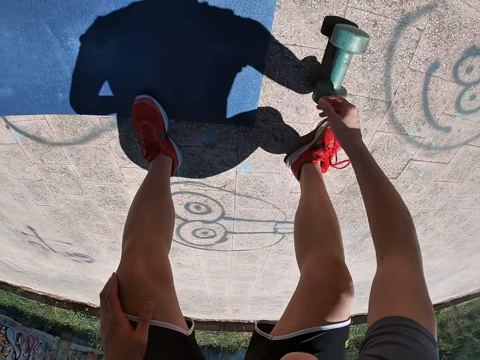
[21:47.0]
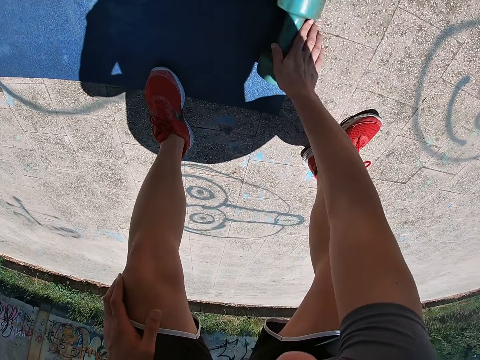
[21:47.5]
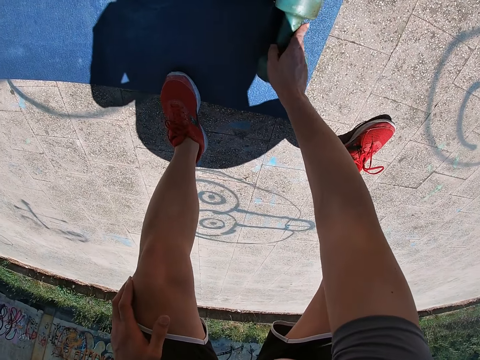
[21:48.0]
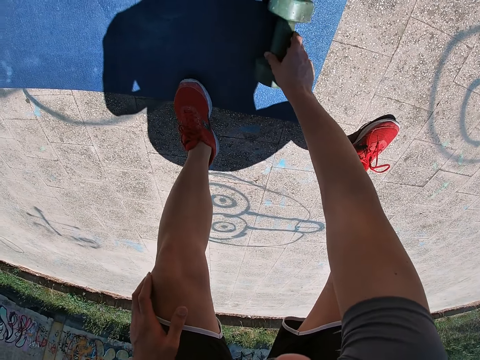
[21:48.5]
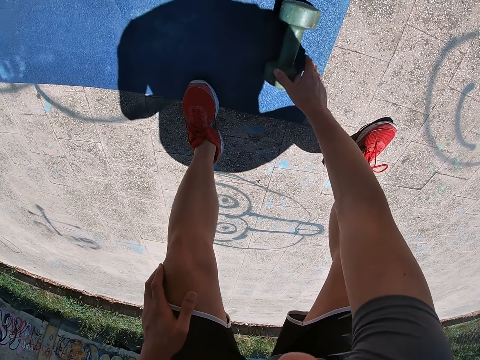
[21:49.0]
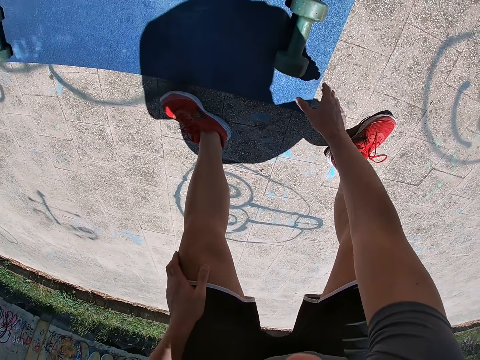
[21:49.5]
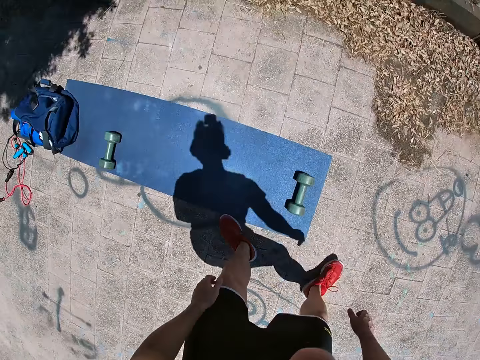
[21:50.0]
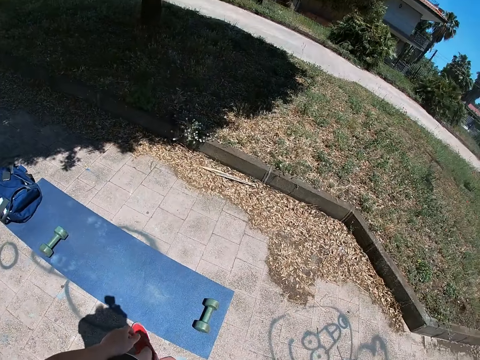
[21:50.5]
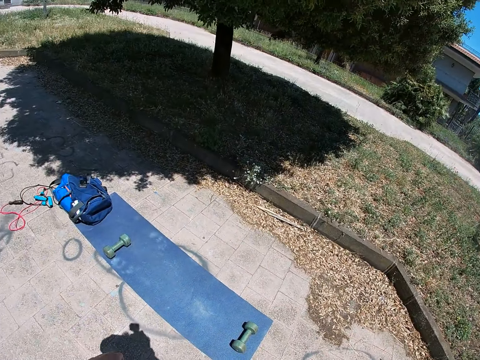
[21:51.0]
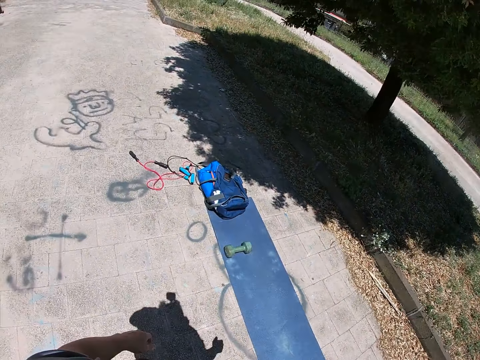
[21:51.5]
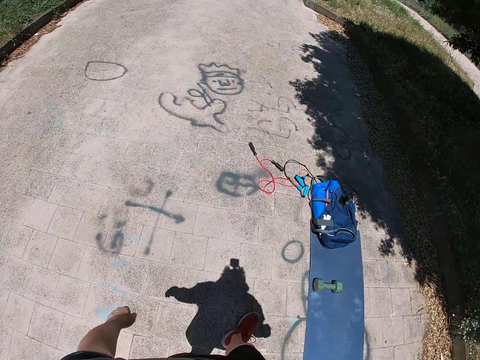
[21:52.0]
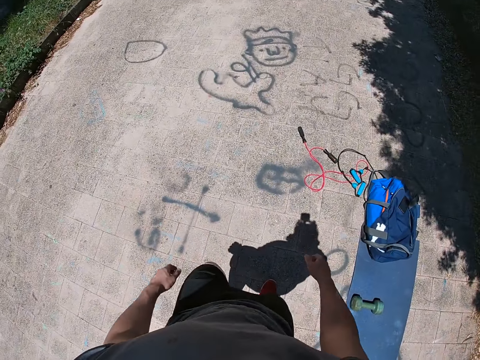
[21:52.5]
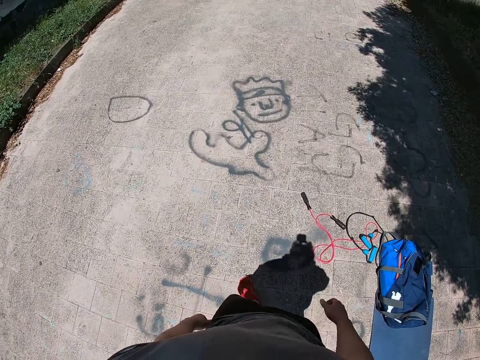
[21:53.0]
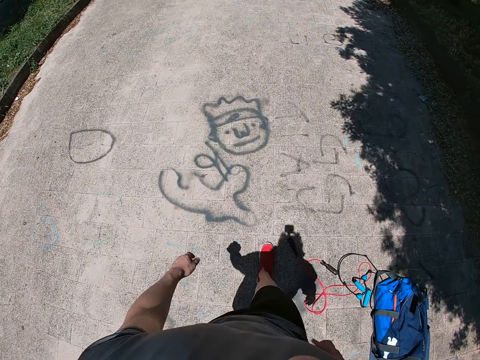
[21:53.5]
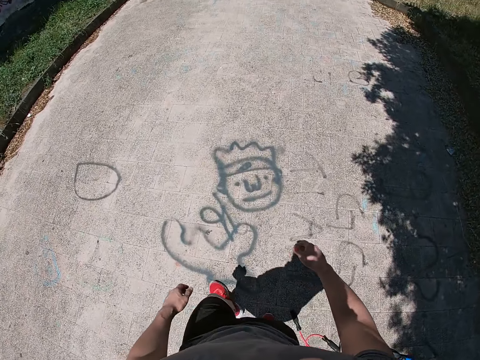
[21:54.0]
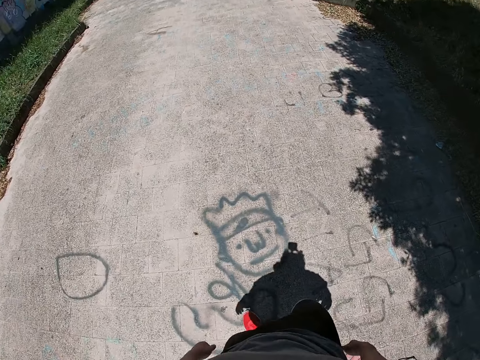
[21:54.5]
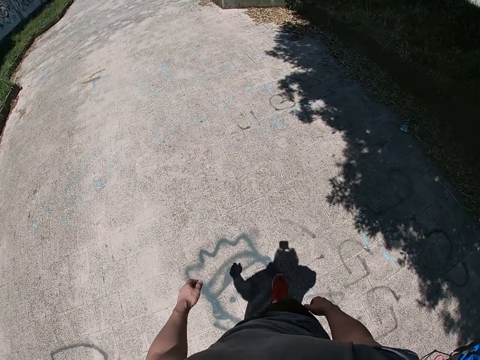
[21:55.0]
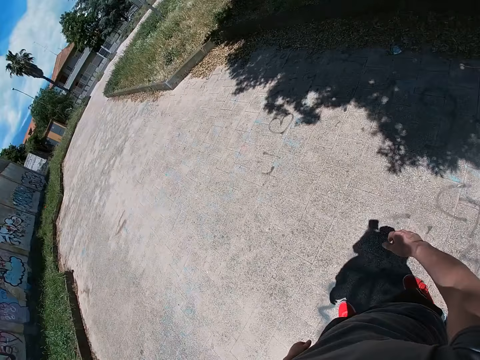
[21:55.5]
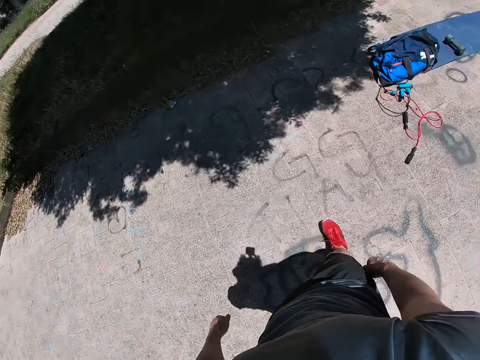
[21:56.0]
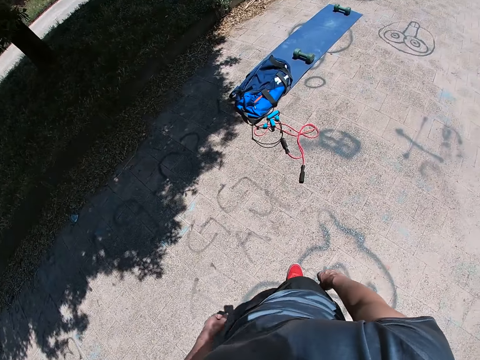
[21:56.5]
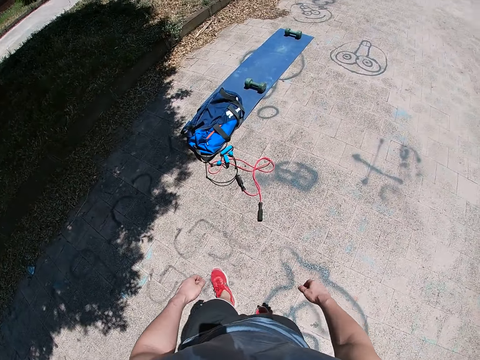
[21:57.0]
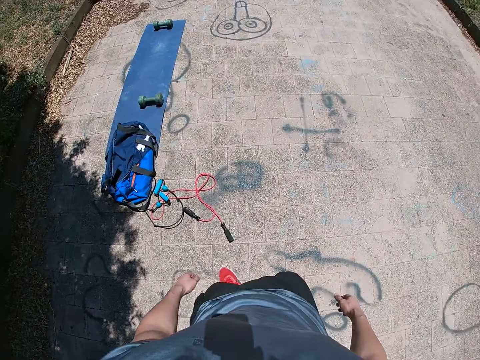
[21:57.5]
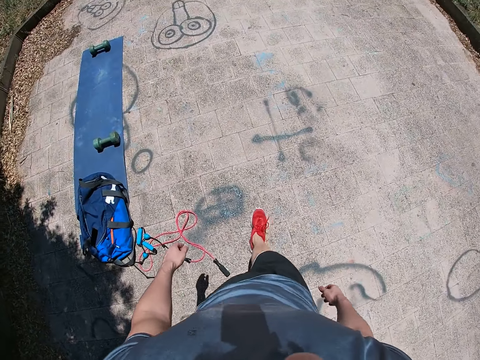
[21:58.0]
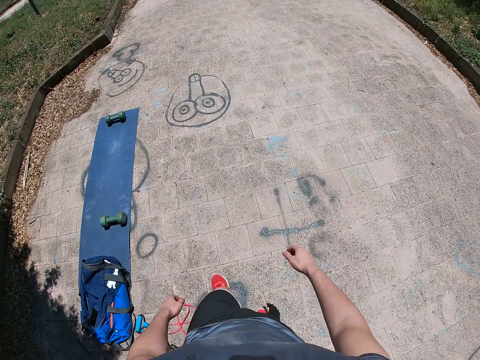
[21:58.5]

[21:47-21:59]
The camera wearer holds the dumbbell with his right hand. He removes his right hand from the dumbbell. He walks on the road.

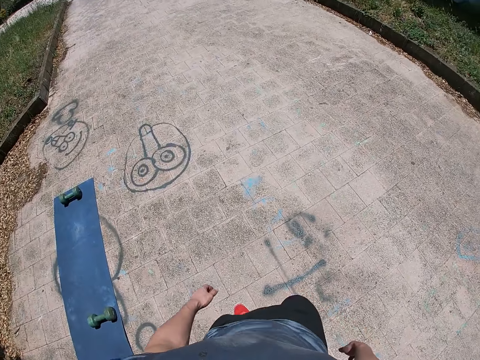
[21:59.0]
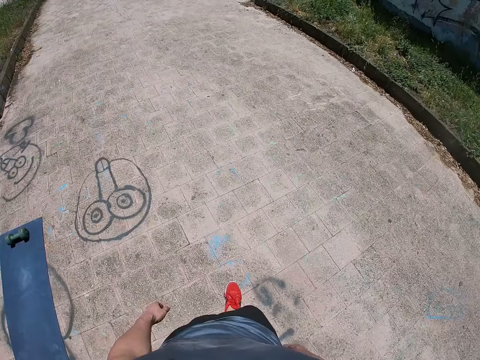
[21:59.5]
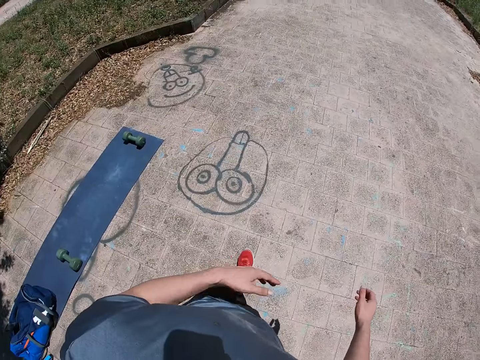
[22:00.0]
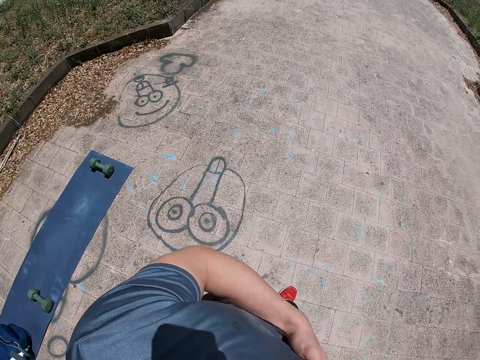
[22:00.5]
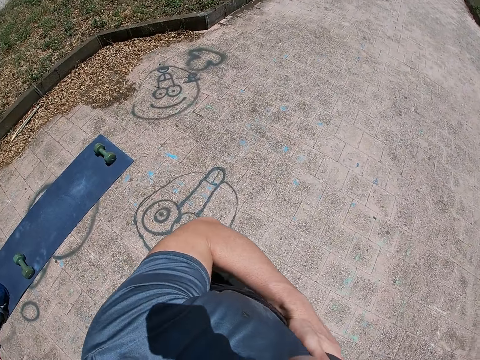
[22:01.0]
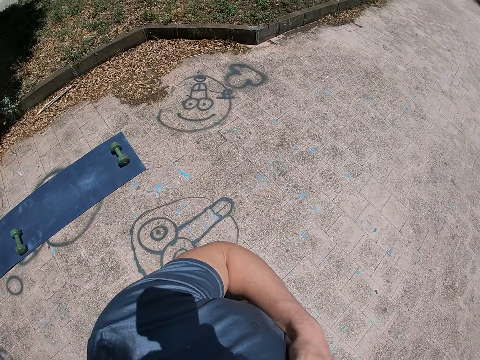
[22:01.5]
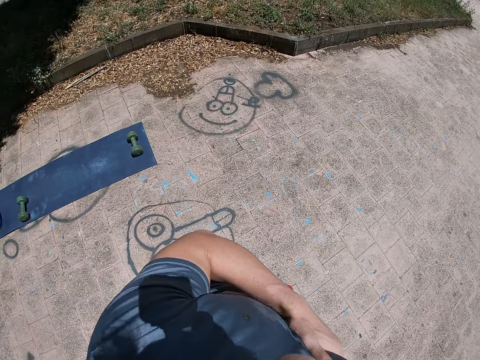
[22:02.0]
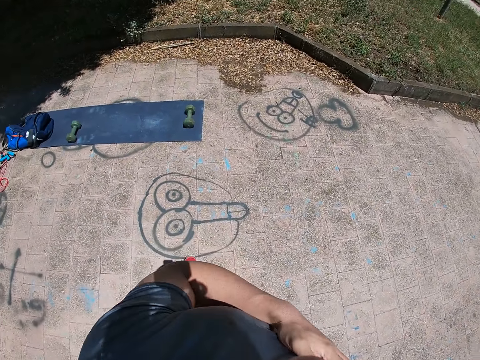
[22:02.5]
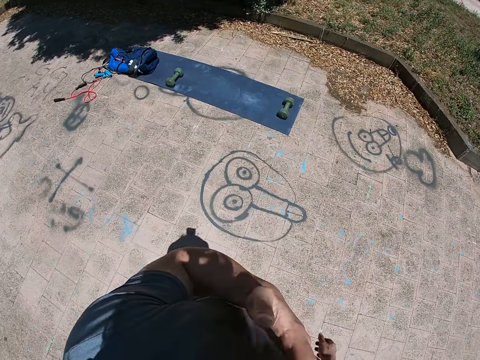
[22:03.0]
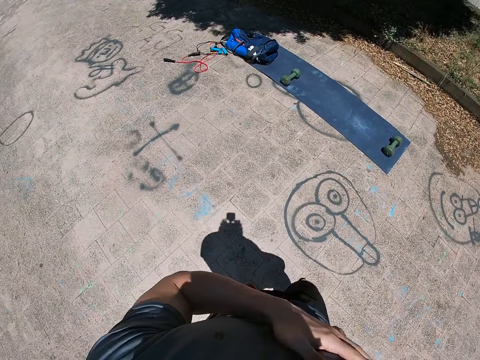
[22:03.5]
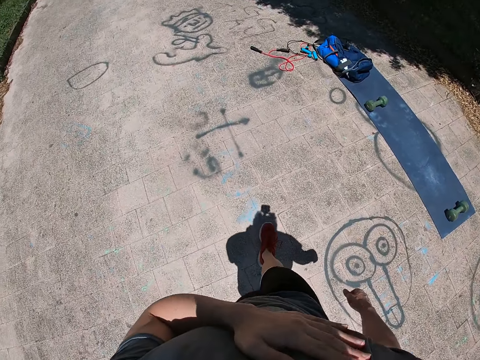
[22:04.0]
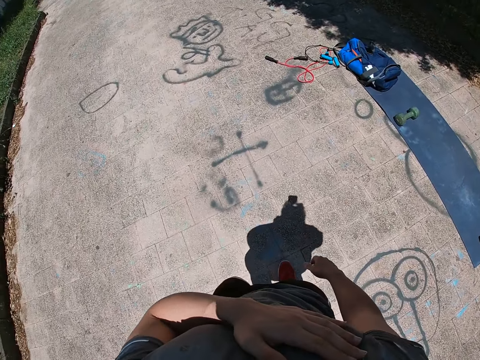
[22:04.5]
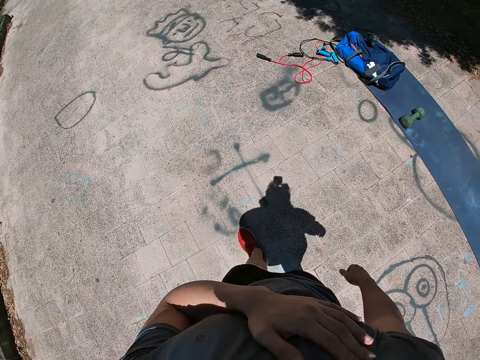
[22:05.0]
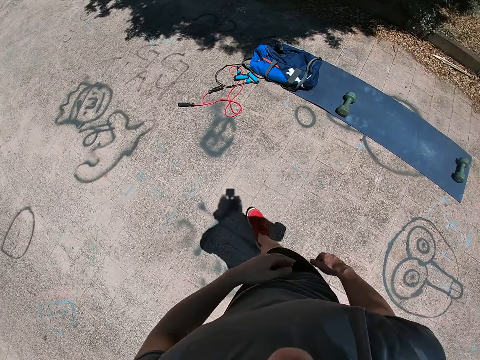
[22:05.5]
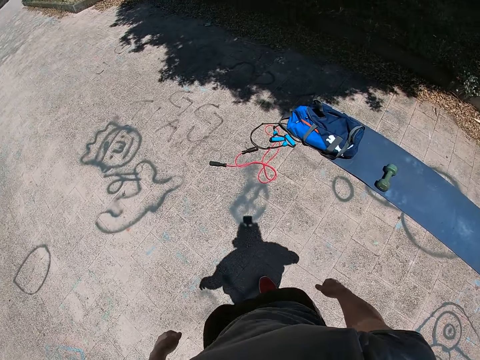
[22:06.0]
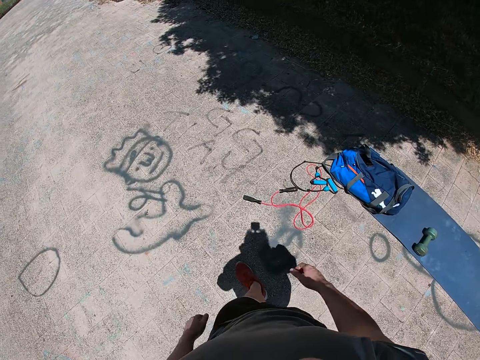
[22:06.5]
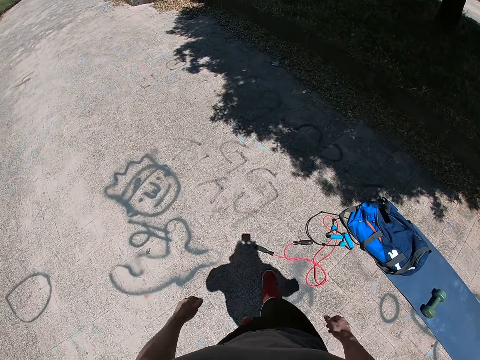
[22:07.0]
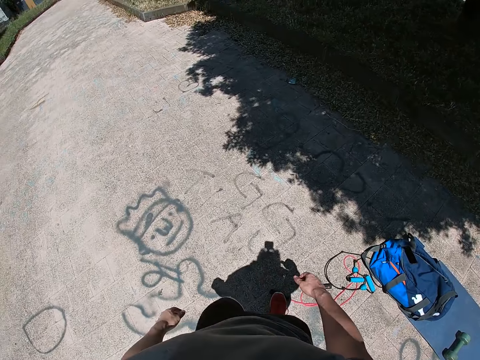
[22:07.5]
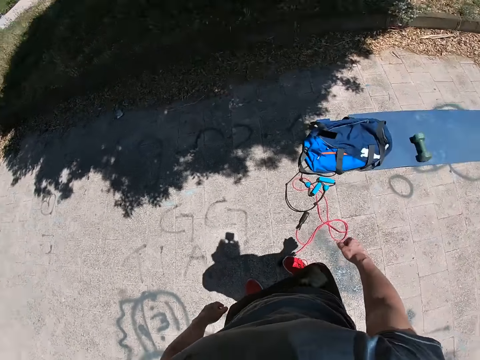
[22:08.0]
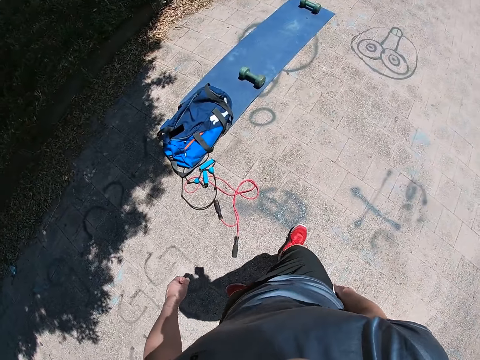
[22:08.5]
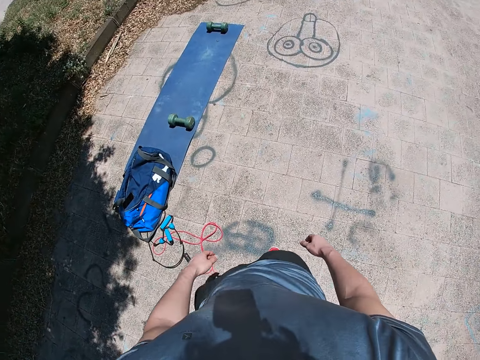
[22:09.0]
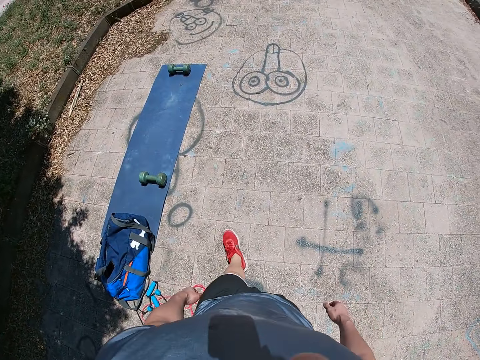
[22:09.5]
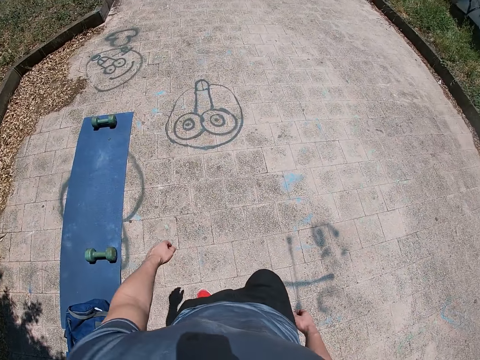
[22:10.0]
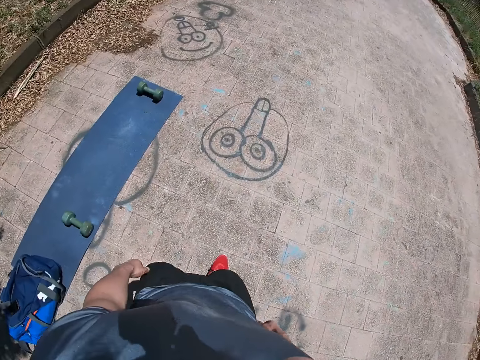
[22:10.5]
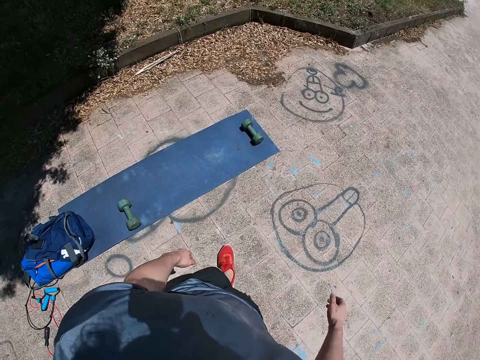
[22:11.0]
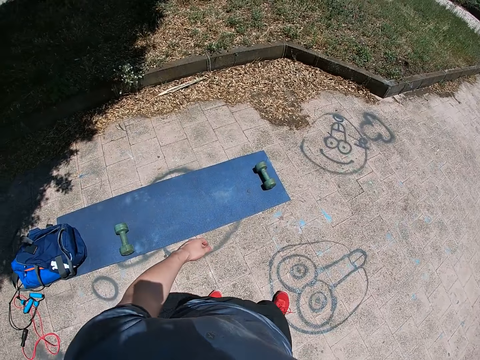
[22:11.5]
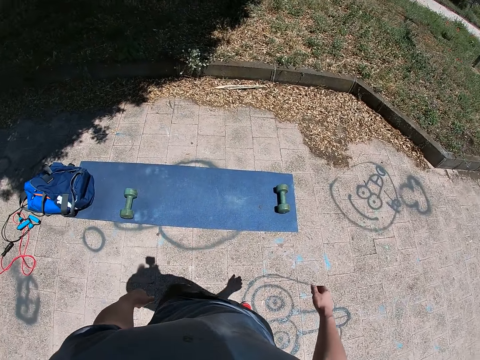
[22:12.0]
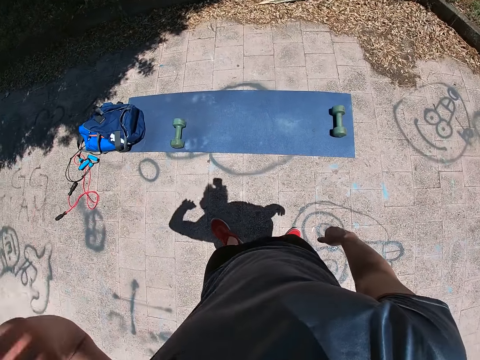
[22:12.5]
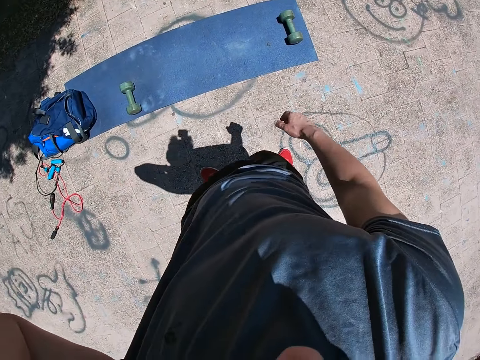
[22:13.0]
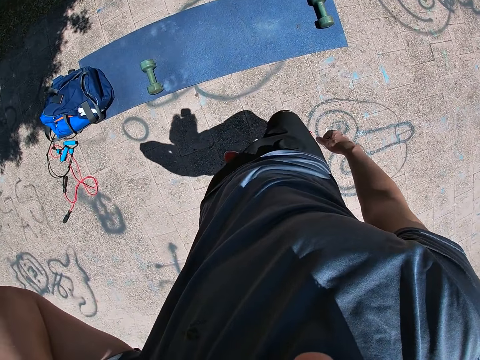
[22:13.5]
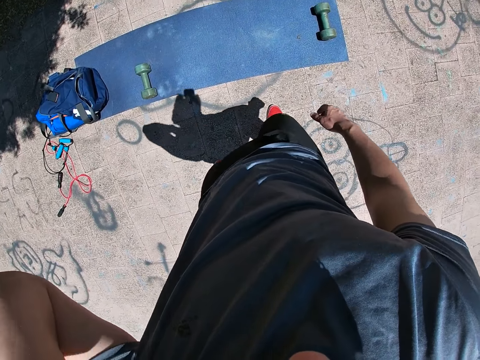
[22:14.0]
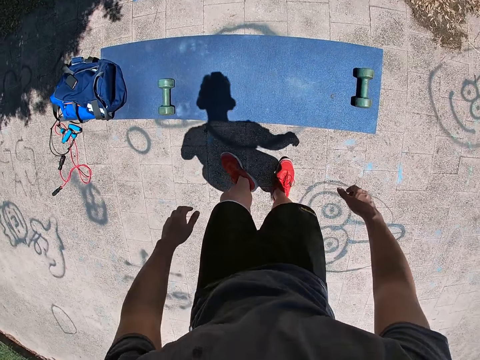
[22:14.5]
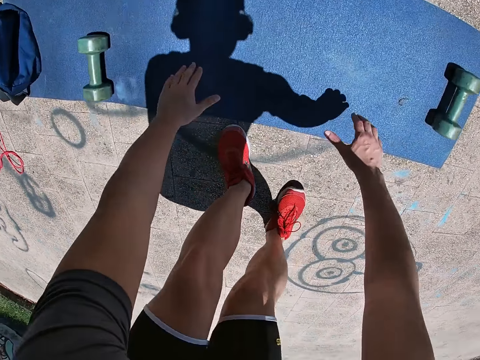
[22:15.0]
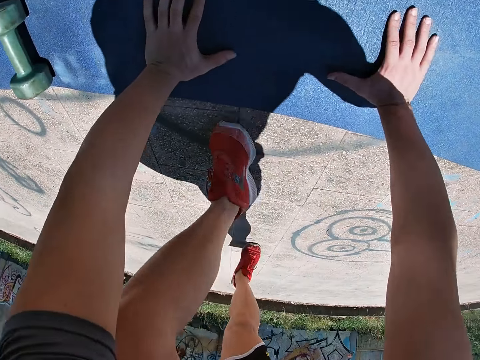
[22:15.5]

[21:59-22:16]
The camera wearer rubs his chest with his left hand. He lifts his left hand towards his head.
